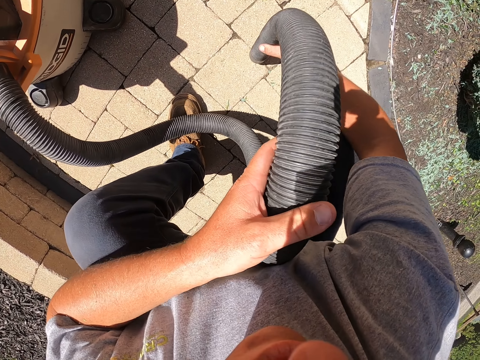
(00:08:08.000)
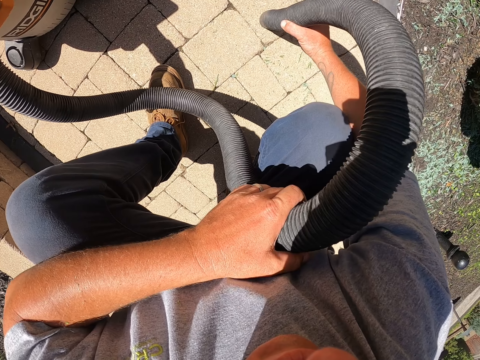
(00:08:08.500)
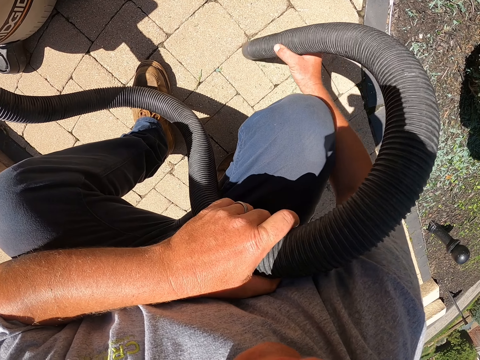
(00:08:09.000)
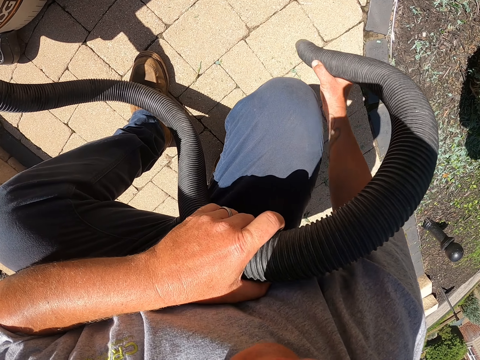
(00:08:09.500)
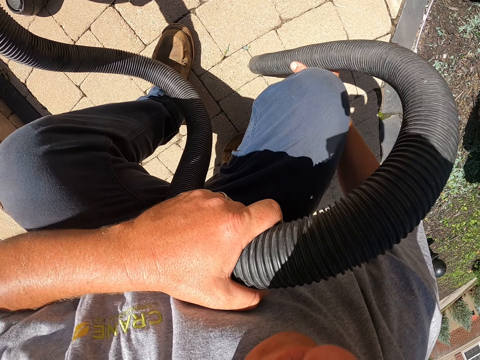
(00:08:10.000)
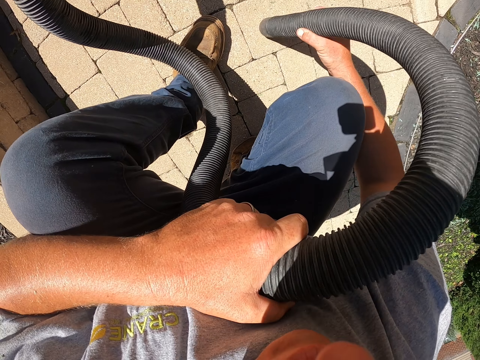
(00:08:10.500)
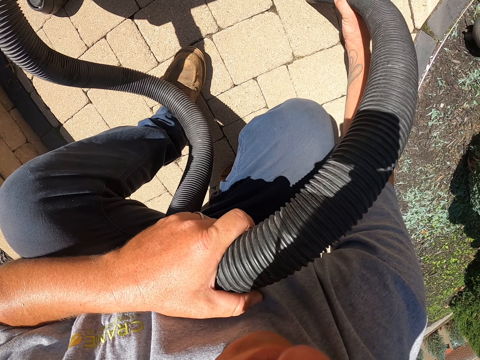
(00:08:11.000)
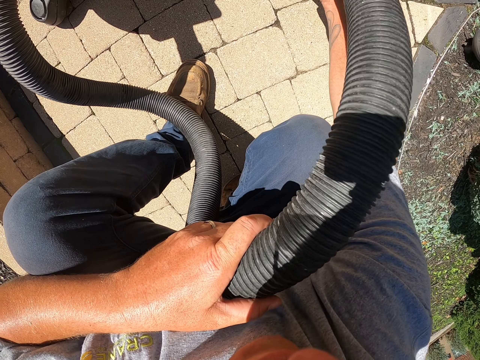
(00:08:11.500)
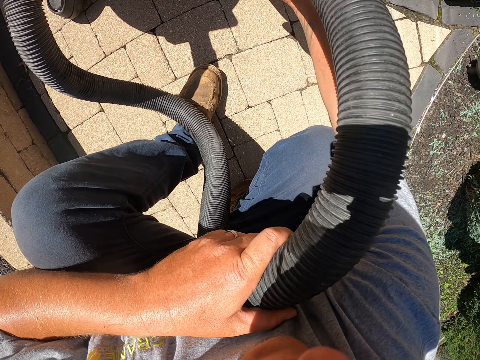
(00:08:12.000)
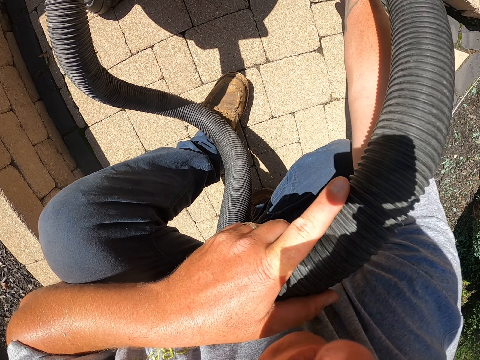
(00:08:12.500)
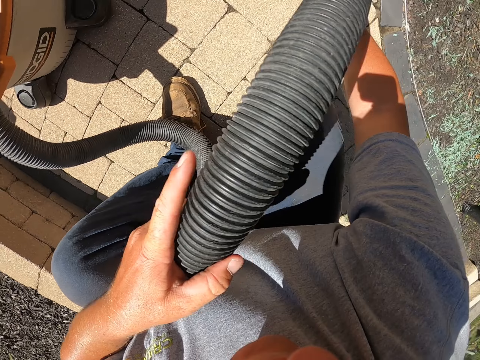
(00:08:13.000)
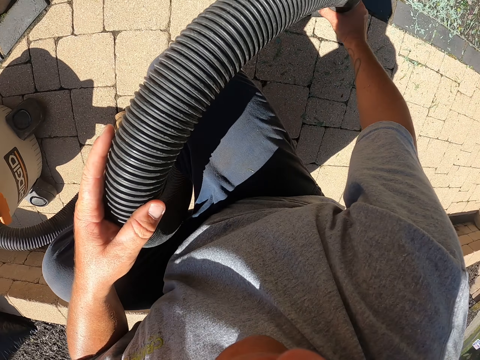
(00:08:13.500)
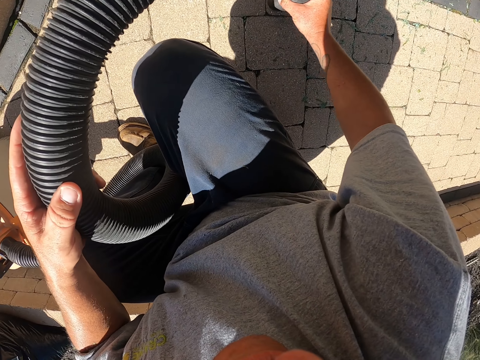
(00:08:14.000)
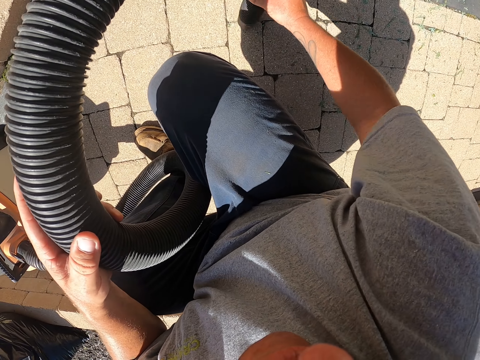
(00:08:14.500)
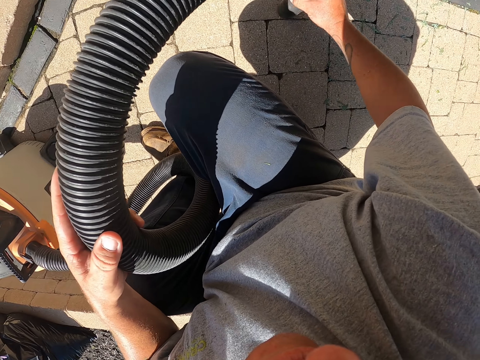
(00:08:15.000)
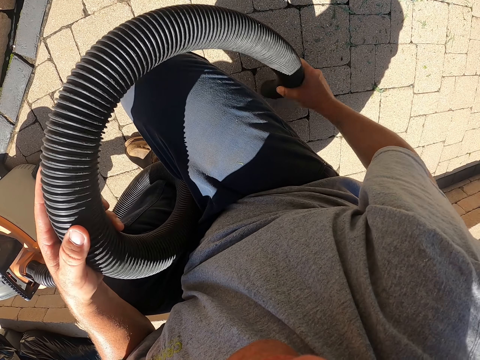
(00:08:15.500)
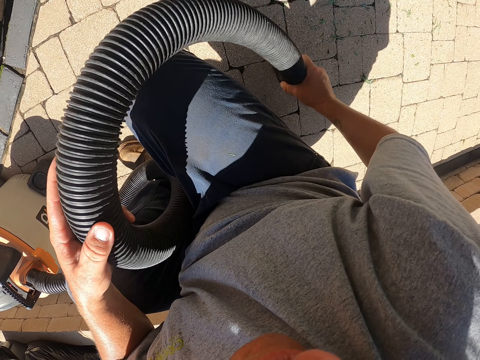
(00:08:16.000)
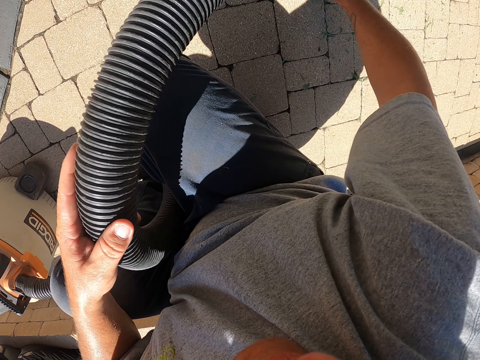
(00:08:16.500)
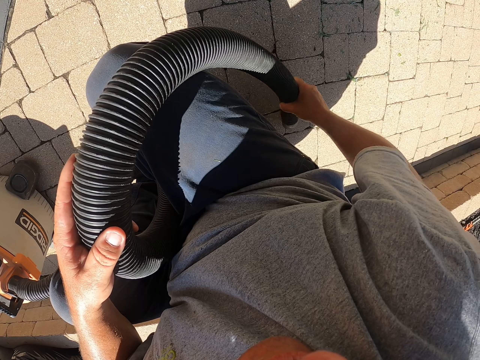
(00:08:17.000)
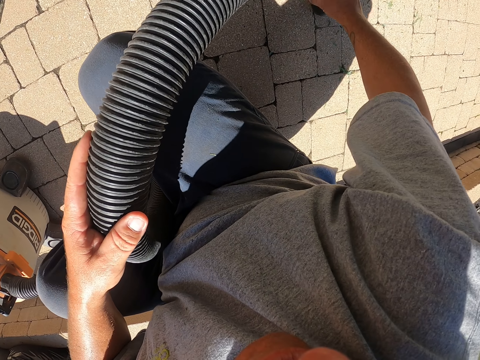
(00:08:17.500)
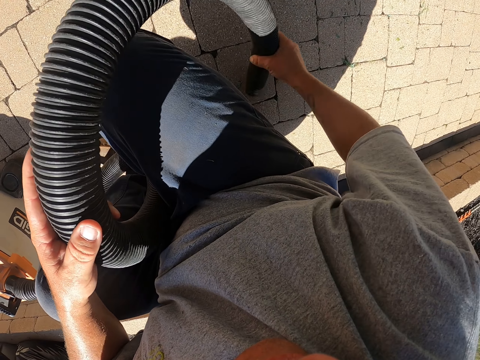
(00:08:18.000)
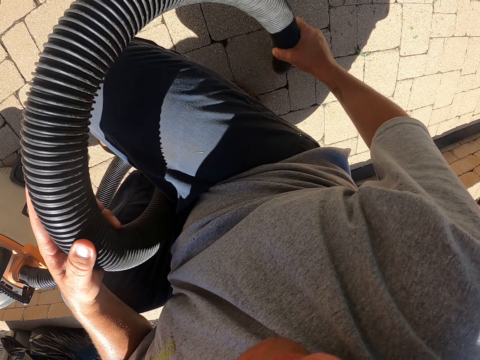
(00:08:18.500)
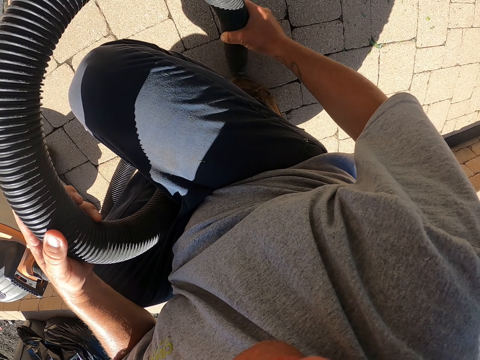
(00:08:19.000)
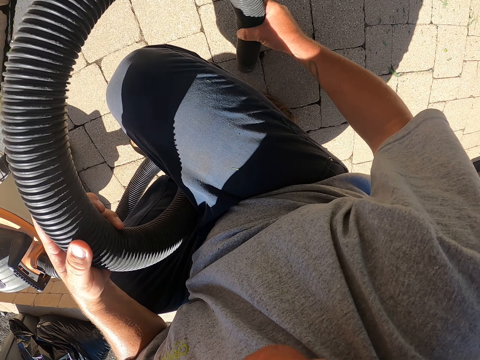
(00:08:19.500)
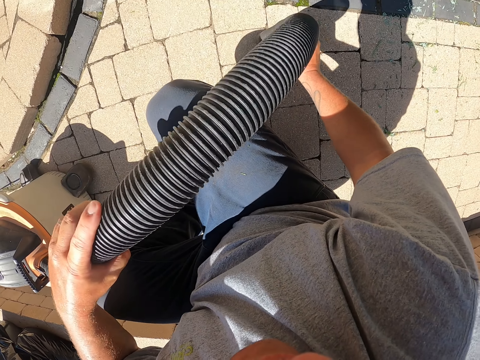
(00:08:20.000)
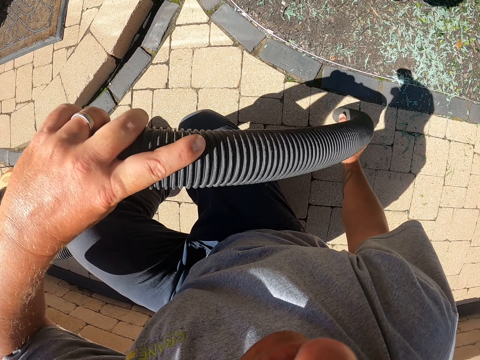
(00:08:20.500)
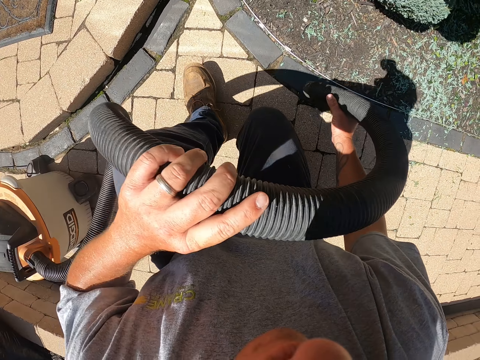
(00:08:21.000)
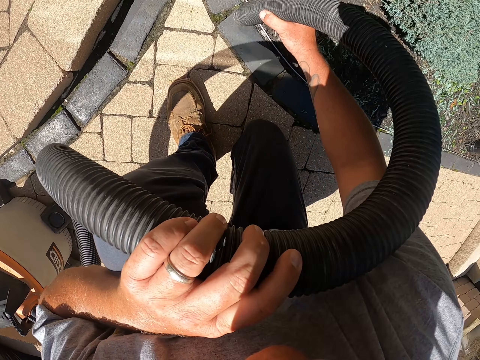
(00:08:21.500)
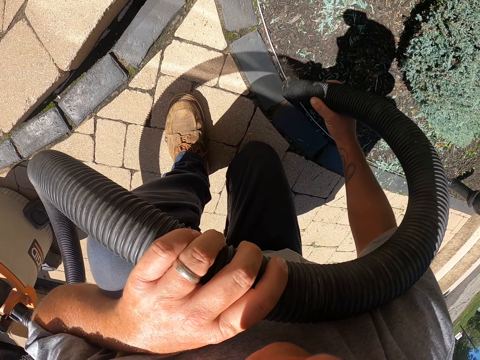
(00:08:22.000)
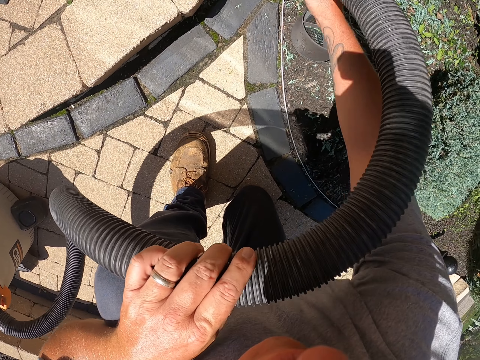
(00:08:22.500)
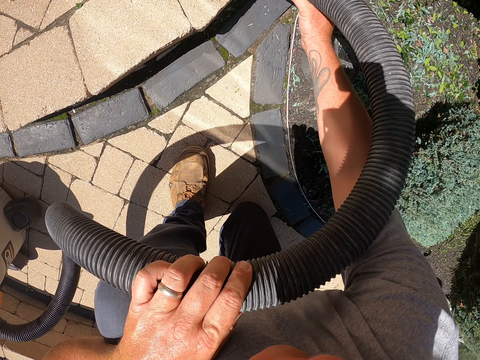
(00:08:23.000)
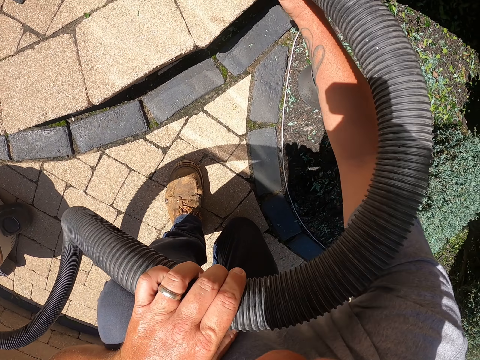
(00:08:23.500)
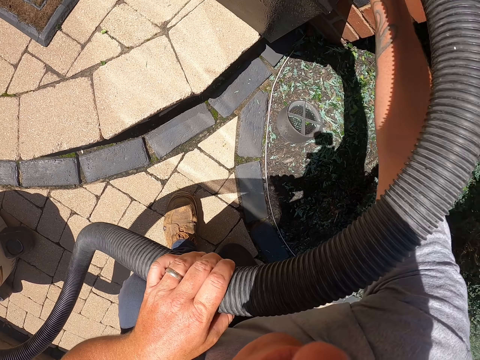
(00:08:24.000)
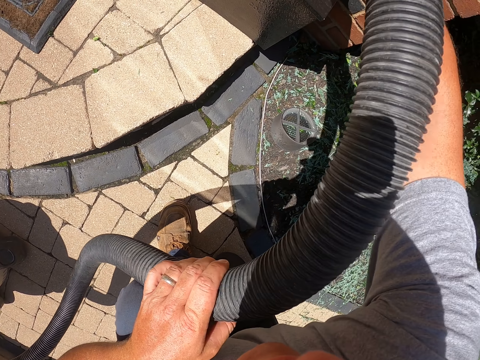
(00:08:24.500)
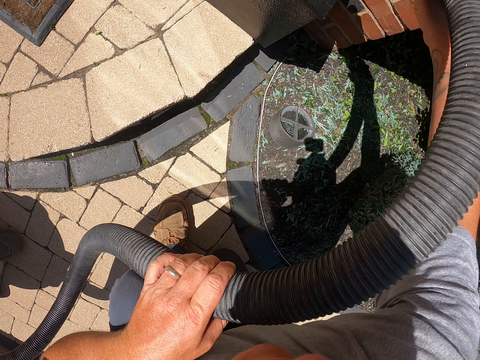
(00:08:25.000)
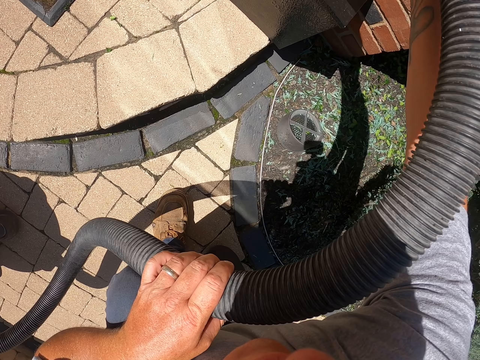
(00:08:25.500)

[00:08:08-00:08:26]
The camera wearer cleans the pavement with the garden vacuum. They move the leg and clean the pavement with the garden vacuum.

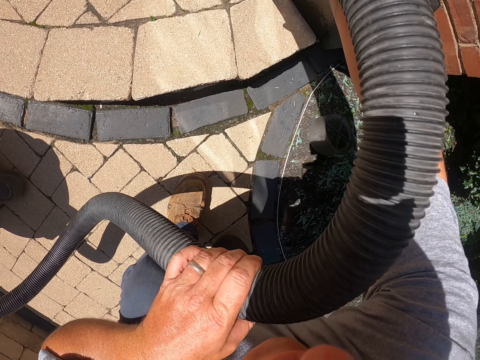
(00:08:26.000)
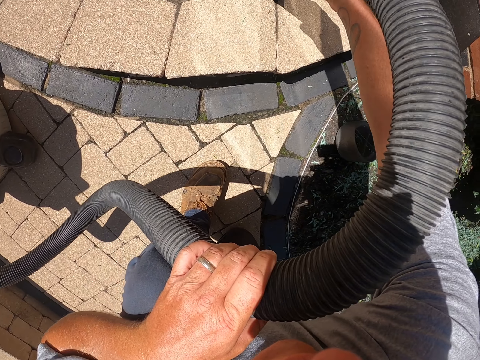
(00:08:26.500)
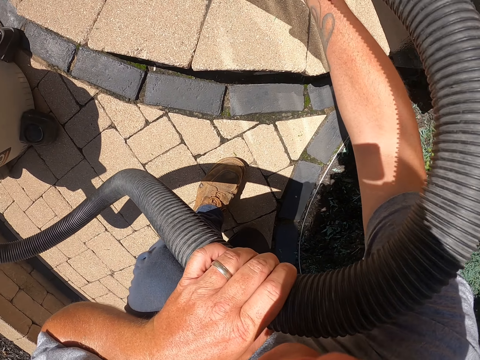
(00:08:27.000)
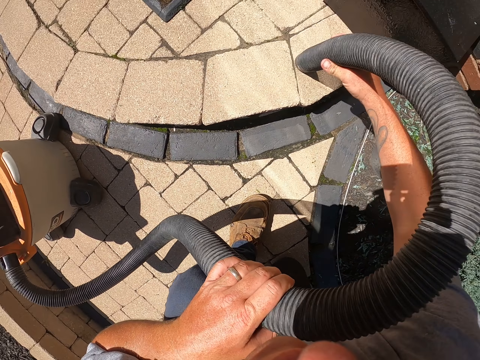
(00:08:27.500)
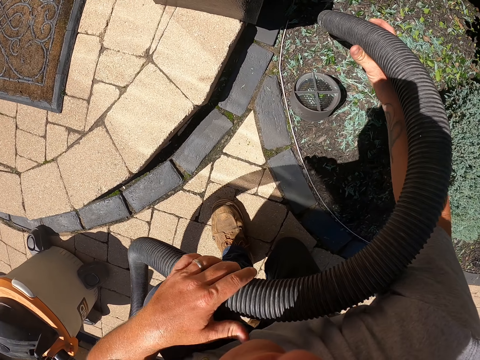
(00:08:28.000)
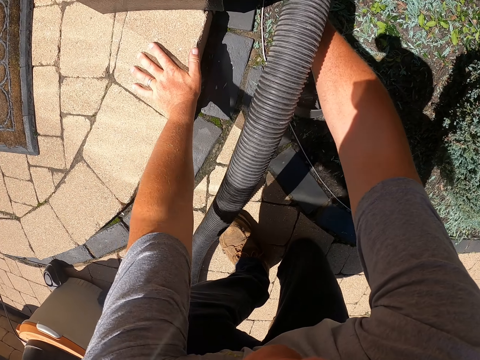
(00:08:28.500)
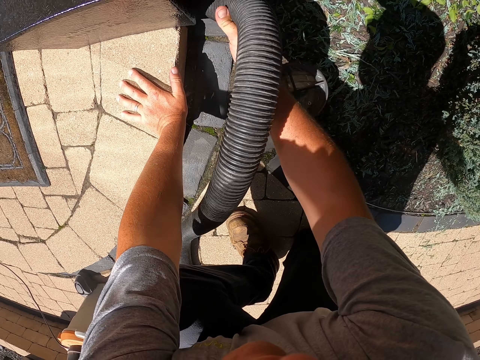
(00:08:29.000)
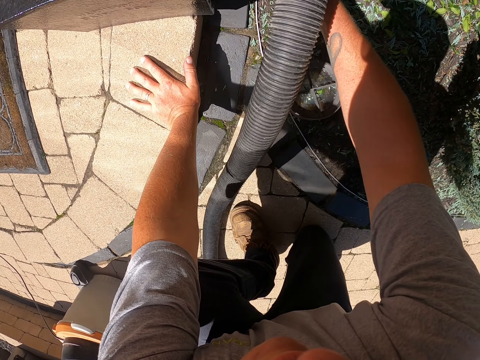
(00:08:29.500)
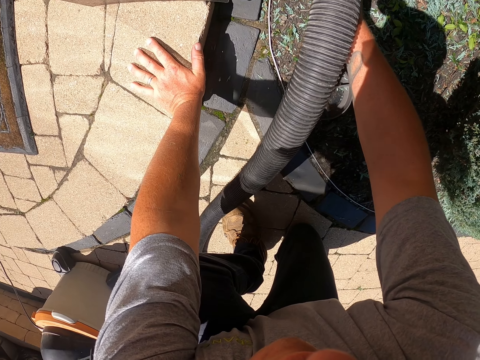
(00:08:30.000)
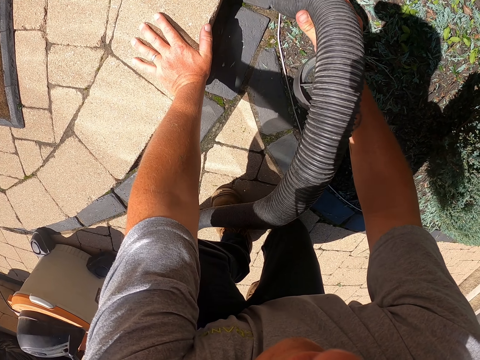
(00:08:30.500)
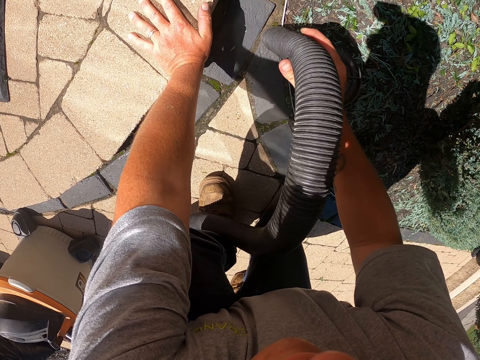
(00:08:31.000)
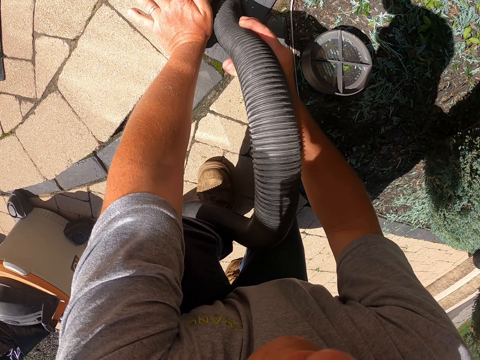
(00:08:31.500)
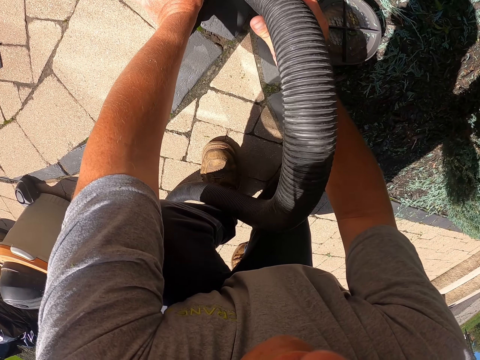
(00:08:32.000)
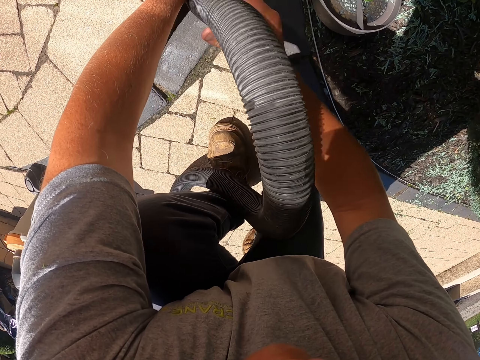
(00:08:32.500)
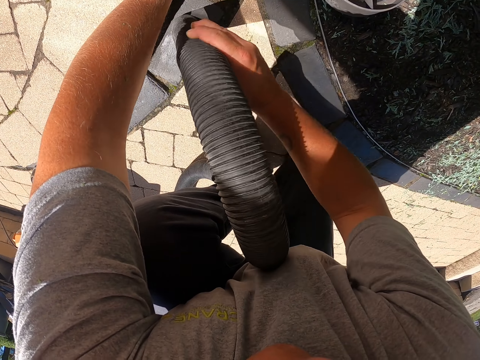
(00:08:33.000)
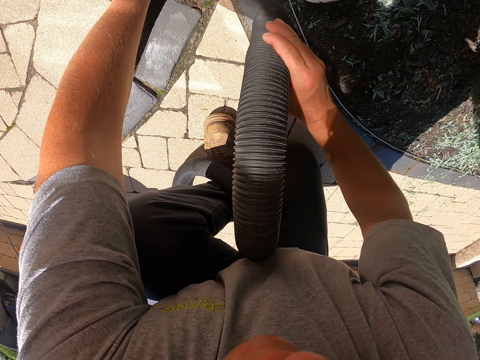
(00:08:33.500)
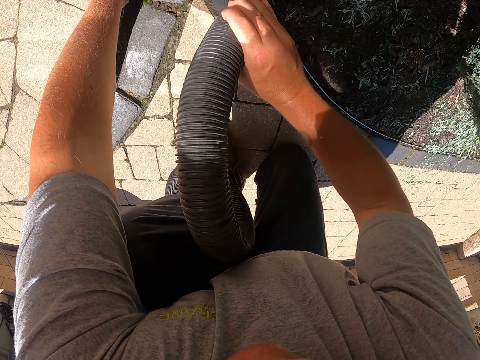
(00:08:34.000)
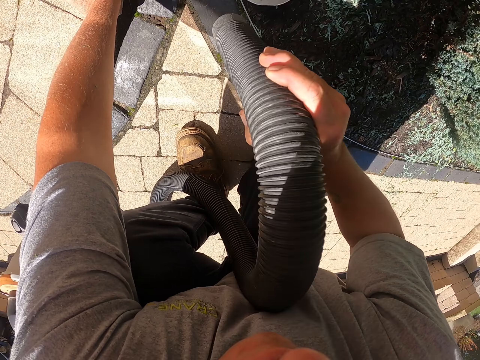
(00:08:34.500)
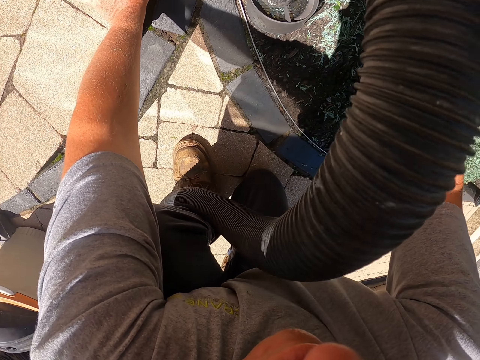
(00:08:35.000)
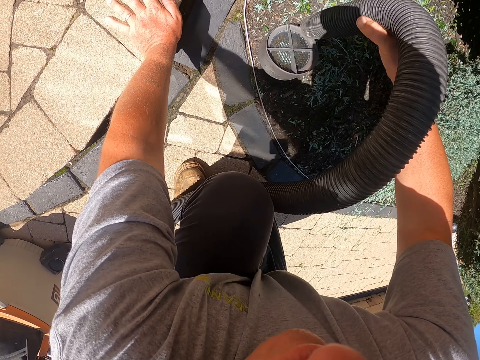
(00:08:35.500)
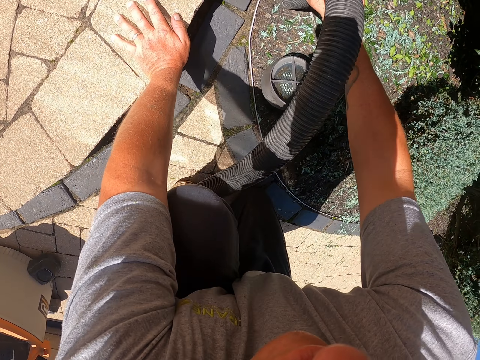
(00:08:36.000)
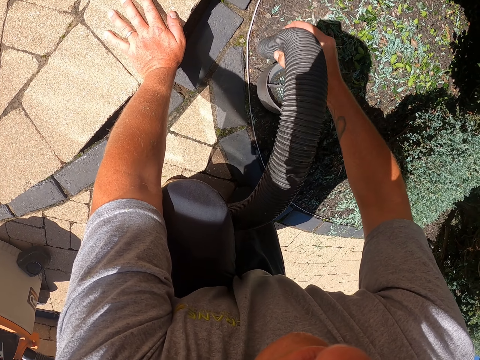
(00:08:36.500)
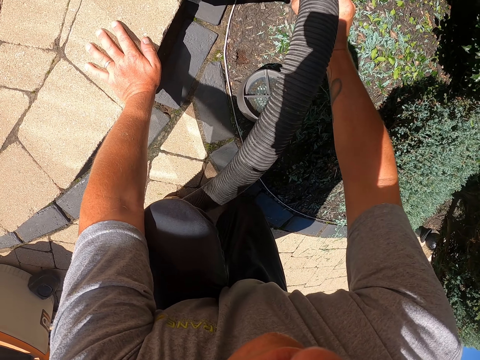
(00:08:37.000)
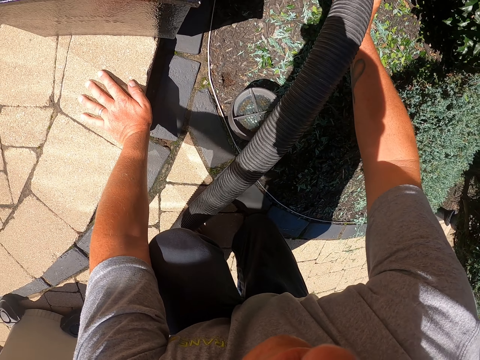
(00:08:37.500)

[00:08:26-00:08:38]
The camera wearer puts the left hand on the ground. They clean the pavement with the garden vacuum. They clean the garden with the garden vacuum.
